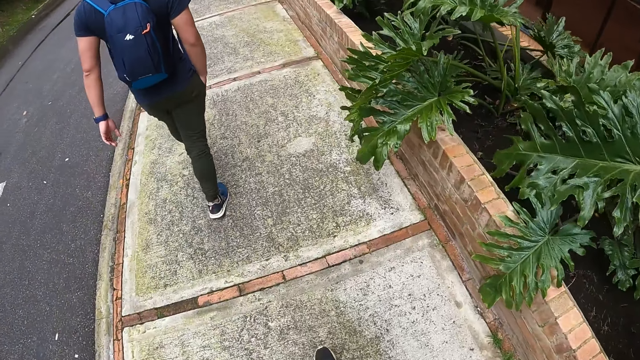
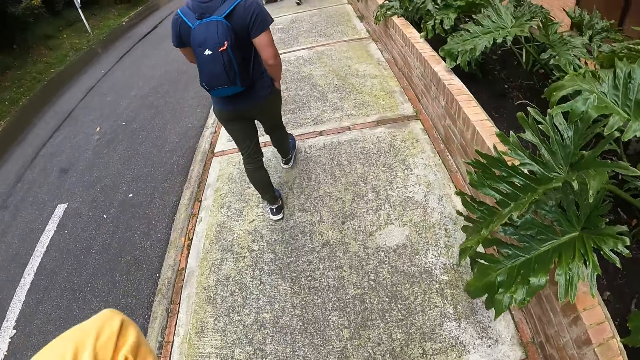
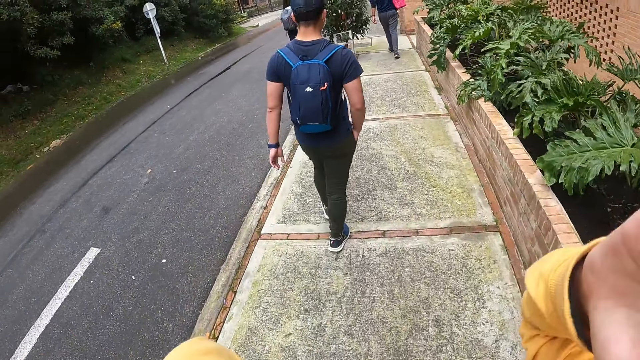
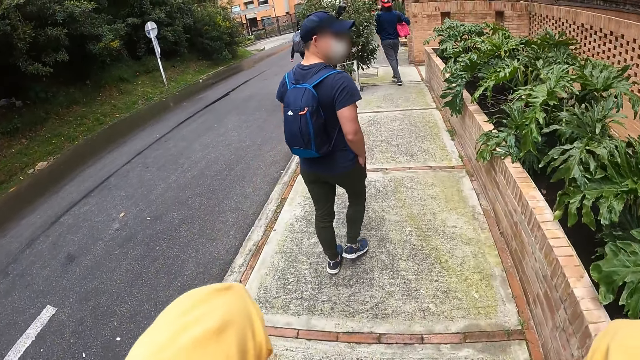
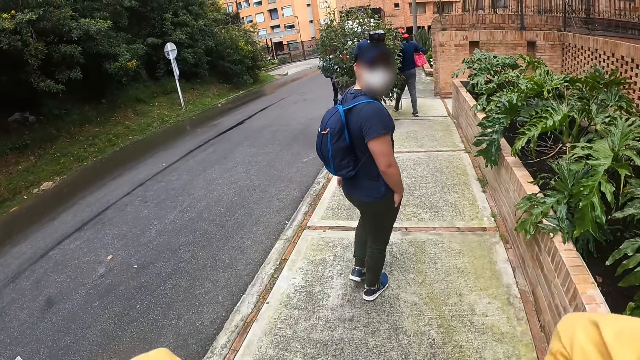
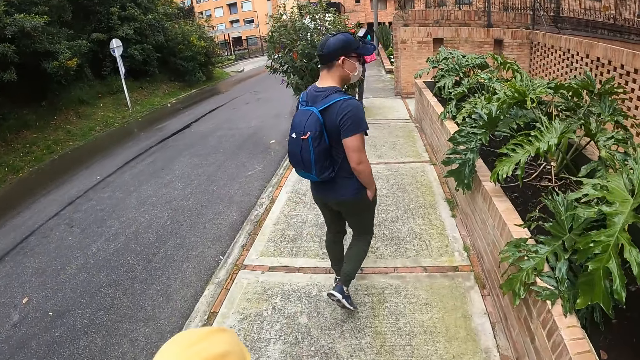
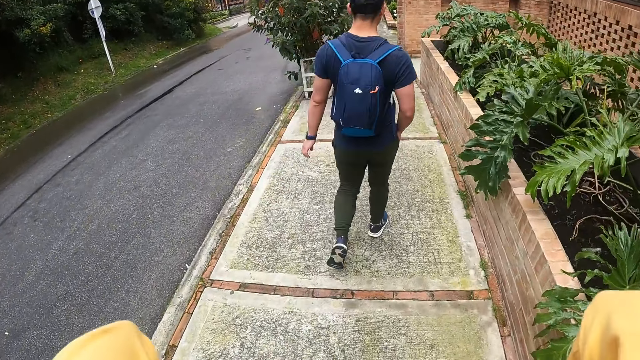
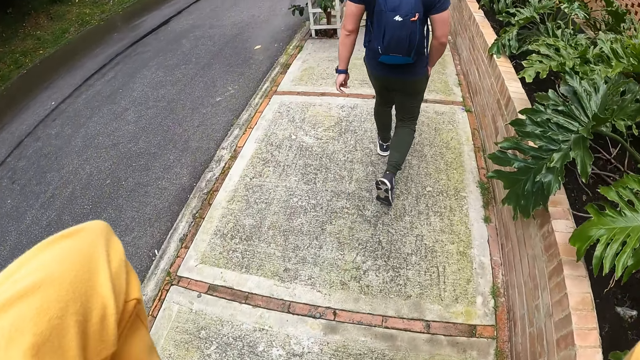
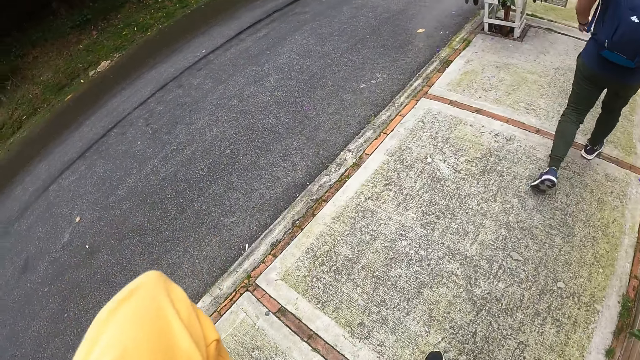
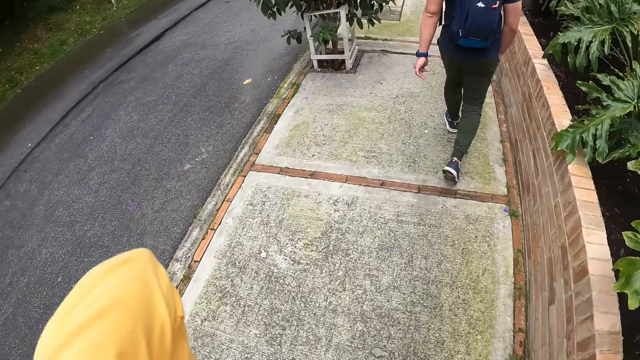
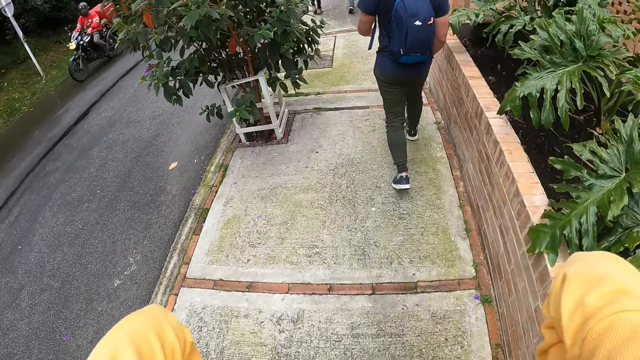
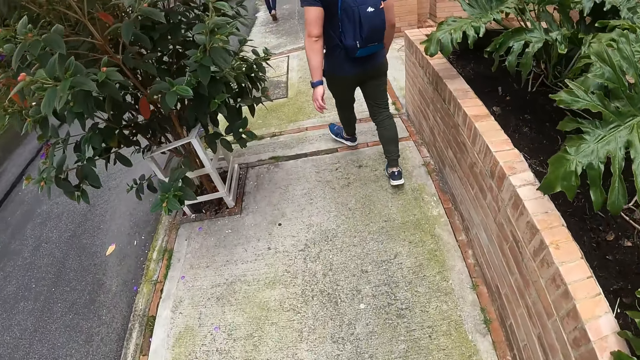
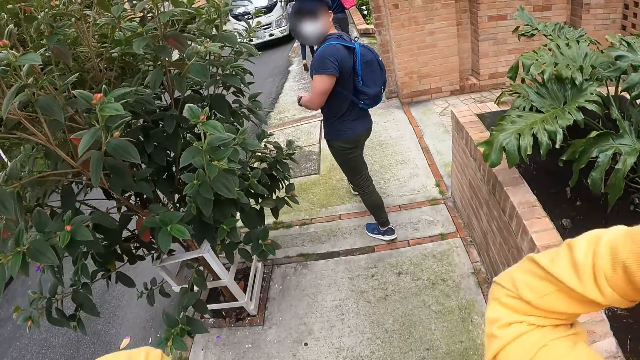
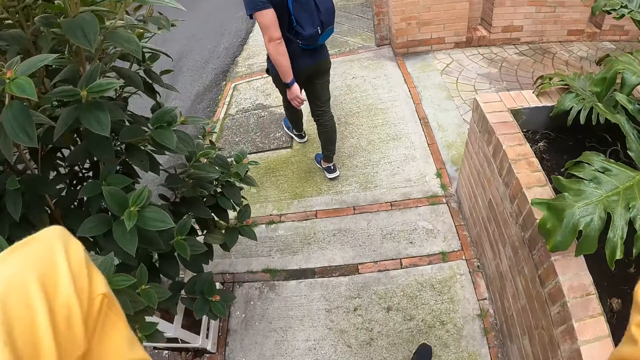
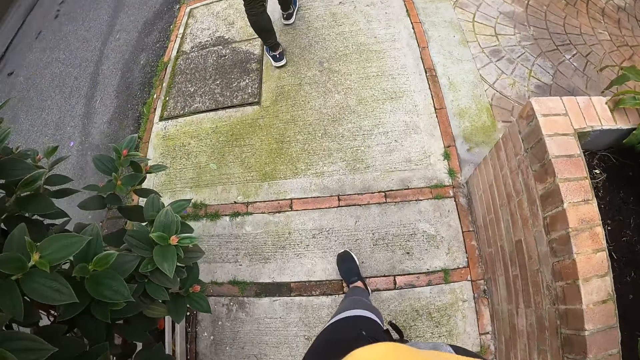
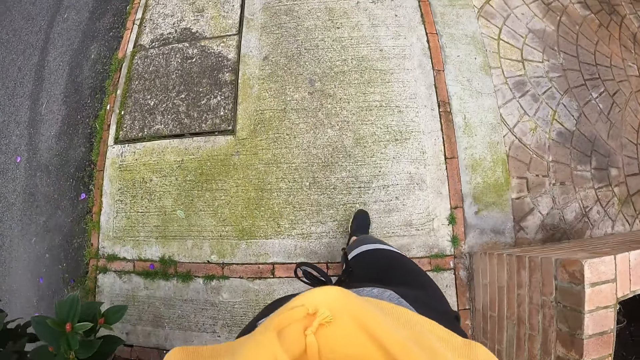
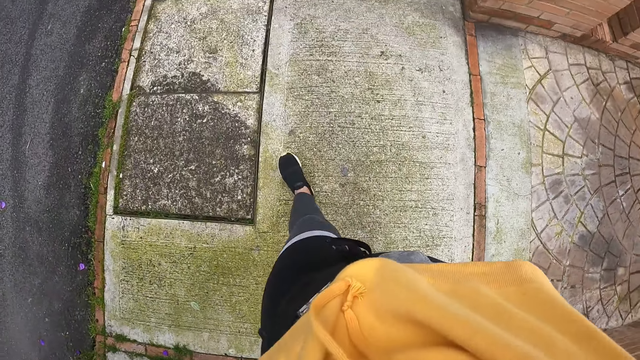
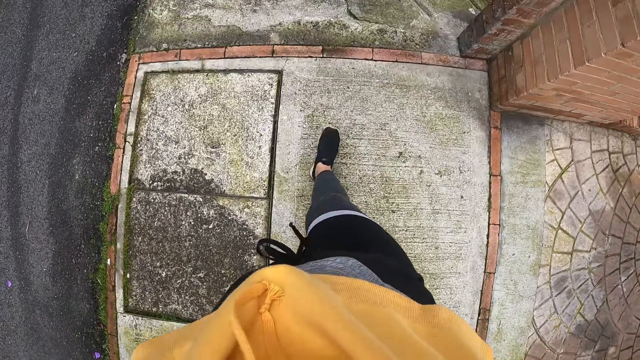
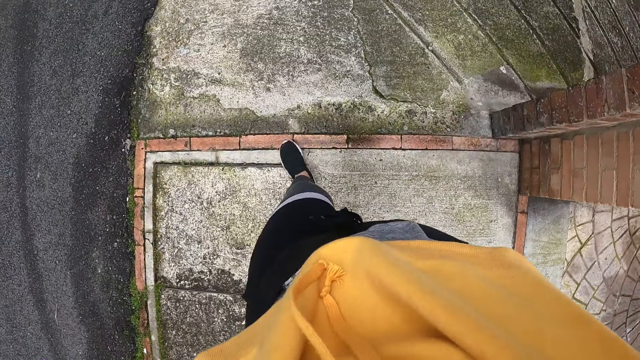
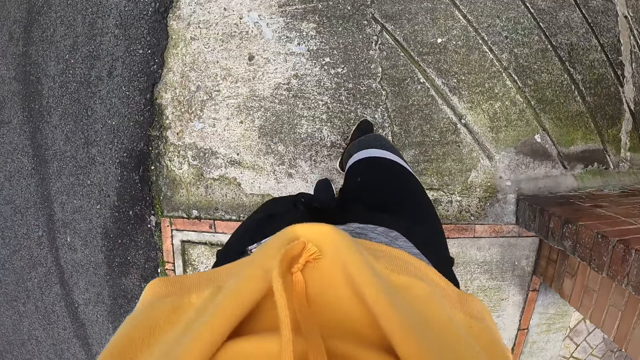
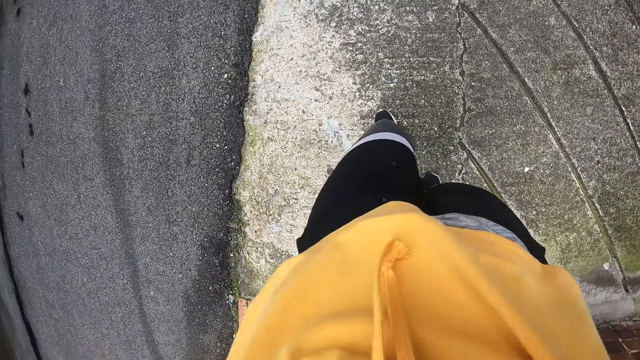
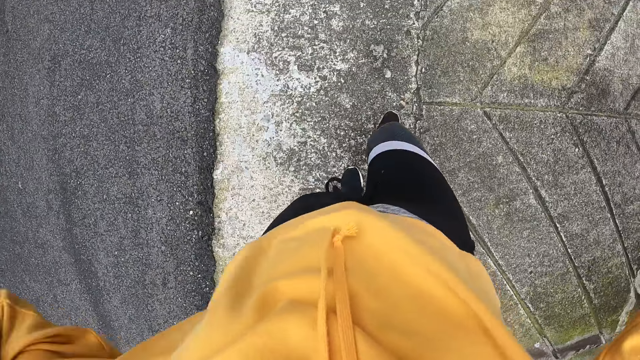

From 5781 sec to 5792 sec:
The camera wearer looks at a person. They hold the camera with both hands. They look at the person. They look at the road. They look around. They look at another person in a motorbike. They look at the flower. They move the right hand. They look at the legs. They look at the ground.

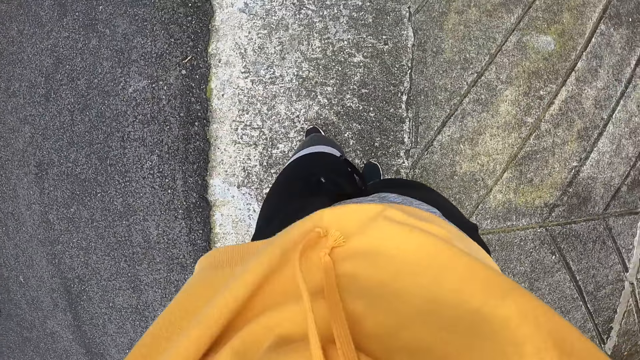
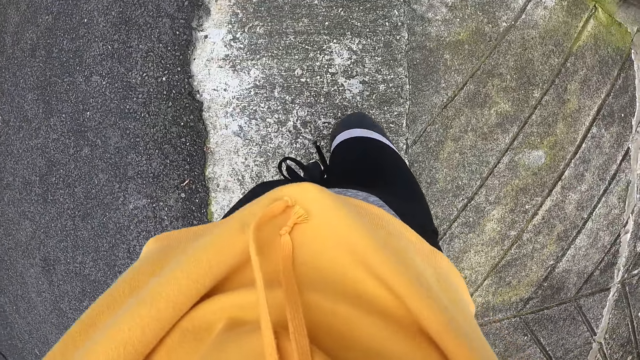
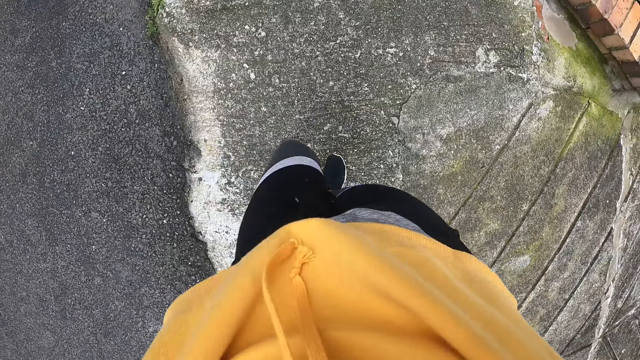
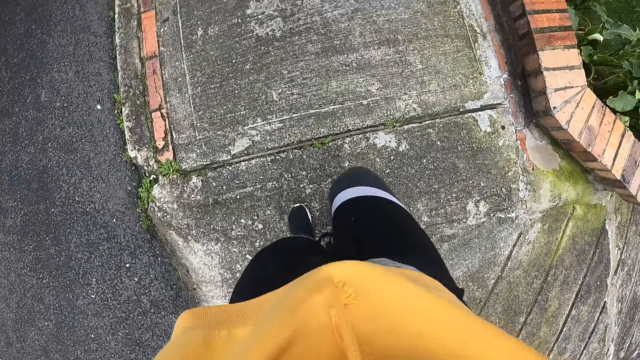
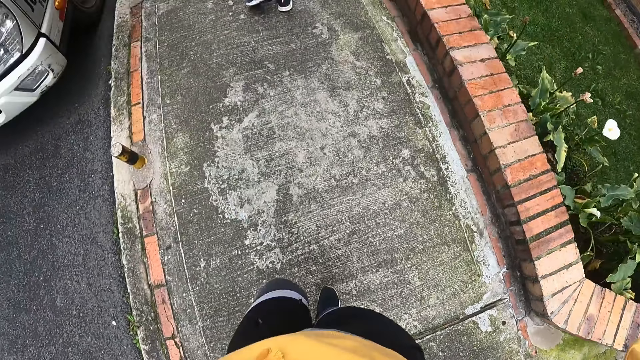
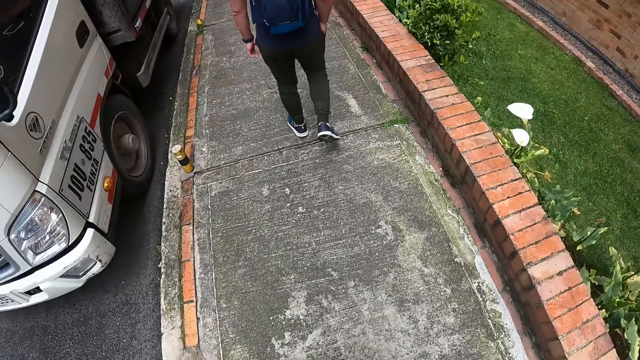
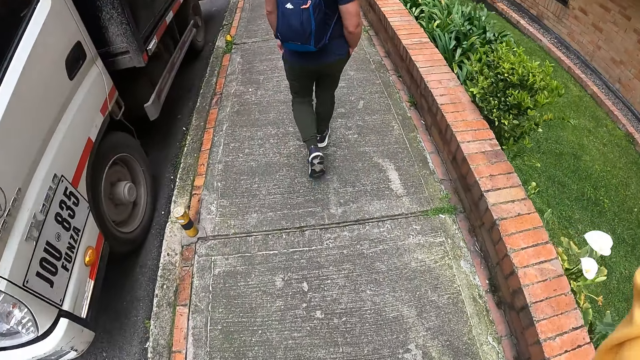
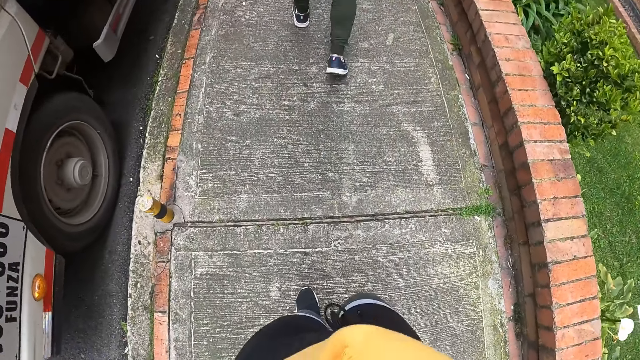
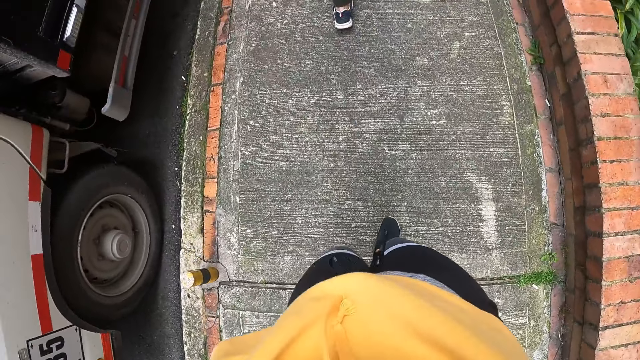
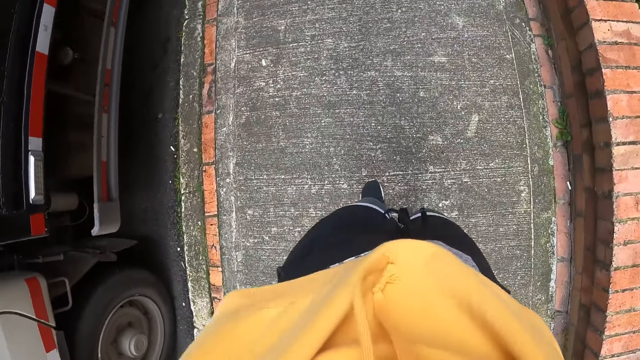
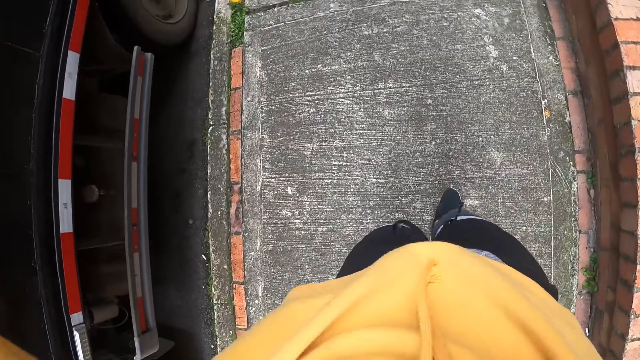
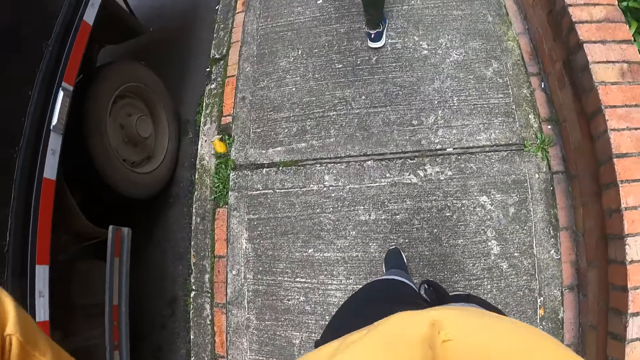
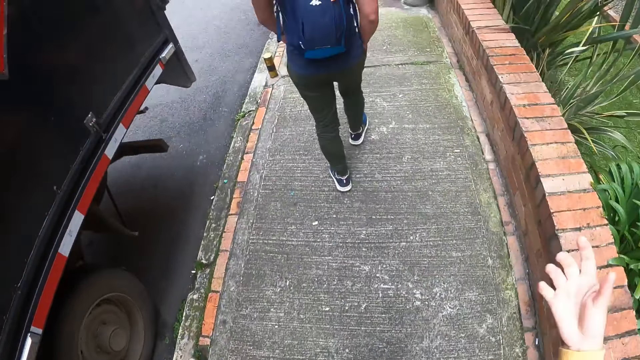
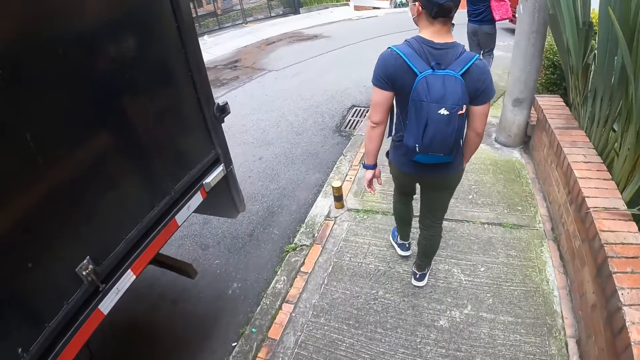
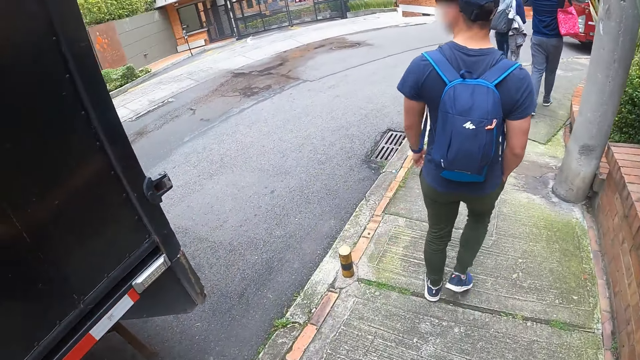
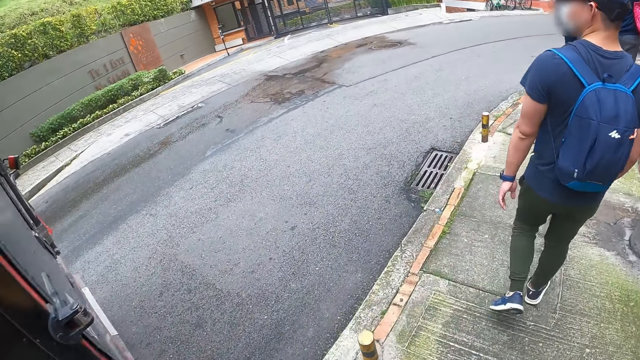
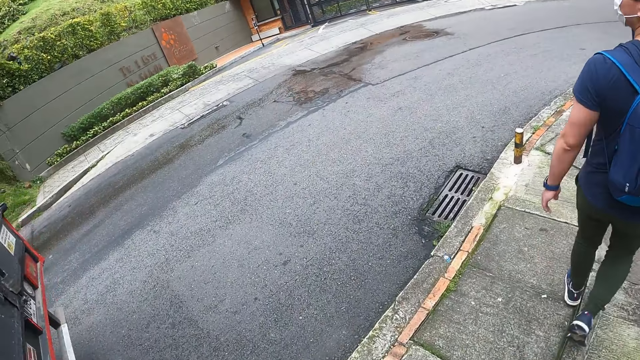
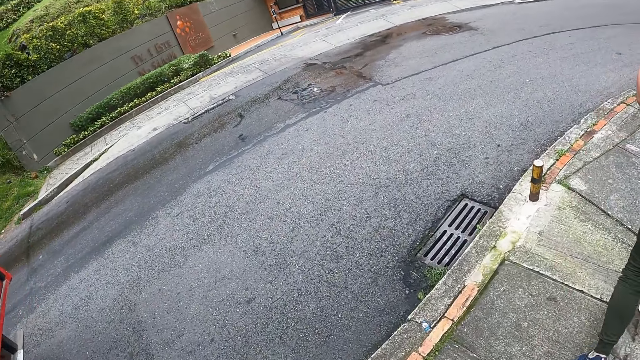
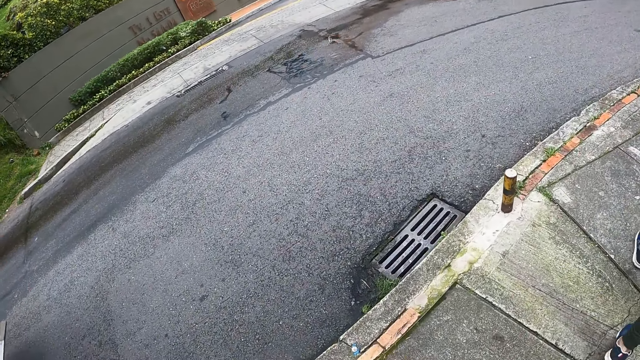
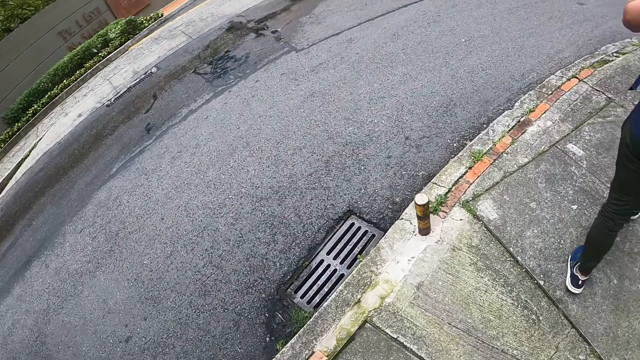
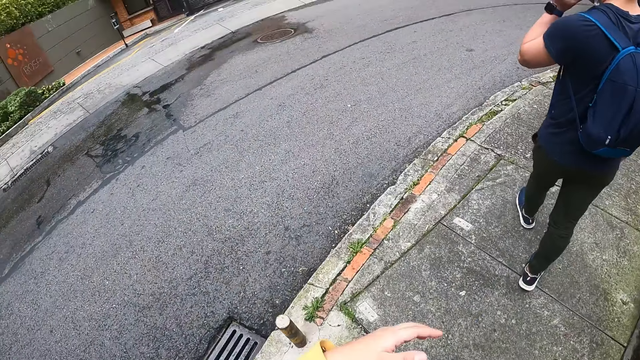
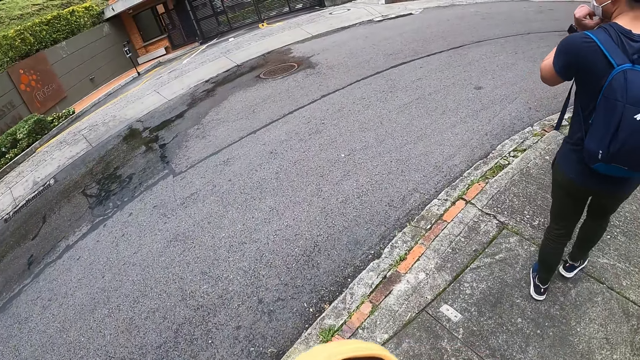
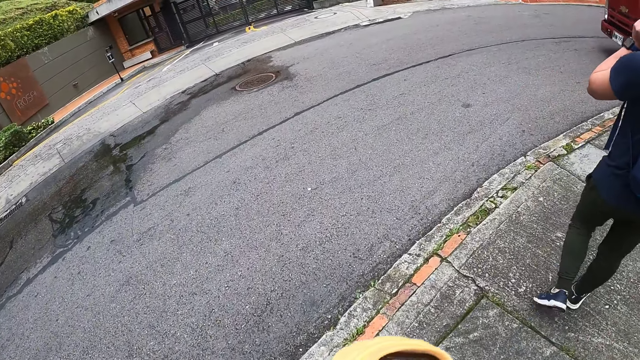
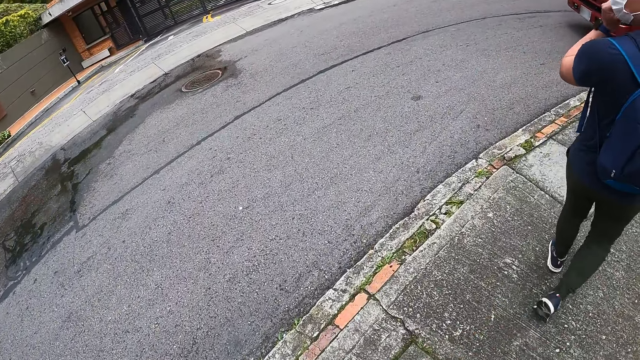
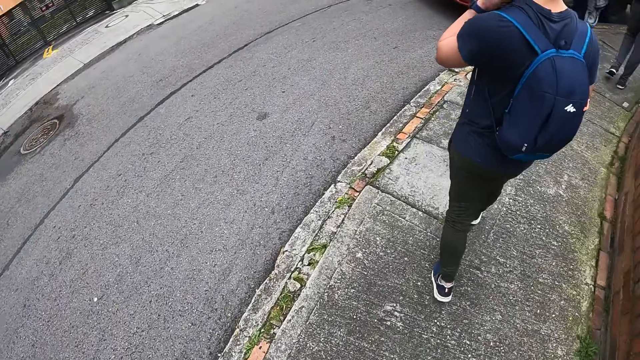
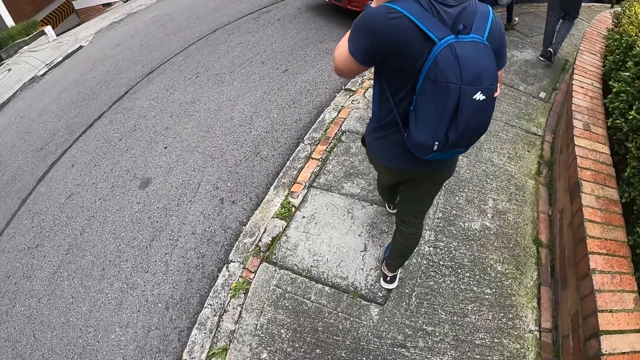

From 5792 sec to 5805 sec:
The camera wearer looks at the legs. They look at the lorry on the roadside. They look at a person. They look at the road. They move the left hand.
